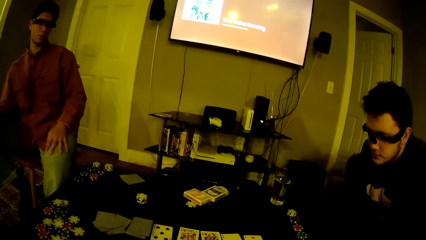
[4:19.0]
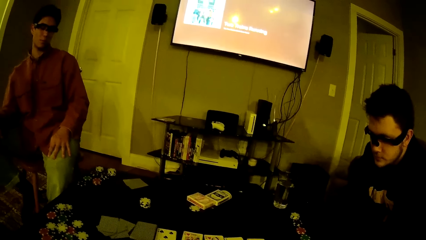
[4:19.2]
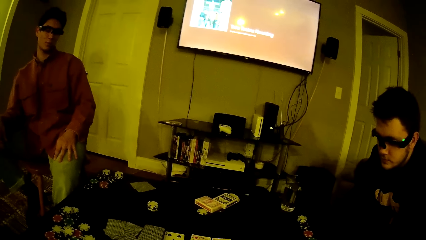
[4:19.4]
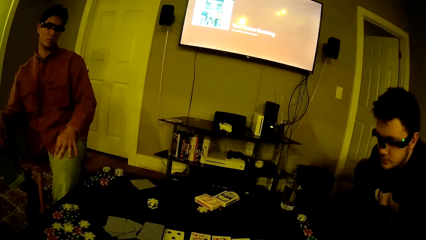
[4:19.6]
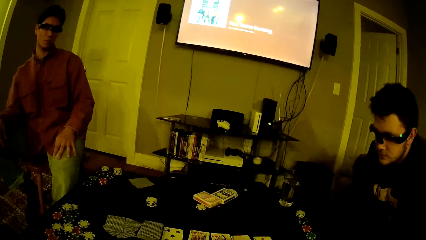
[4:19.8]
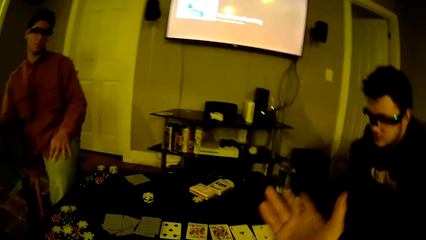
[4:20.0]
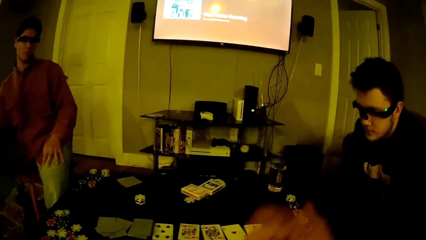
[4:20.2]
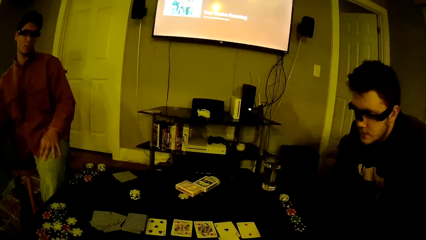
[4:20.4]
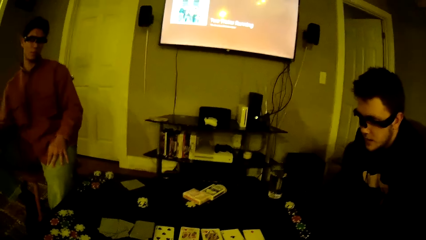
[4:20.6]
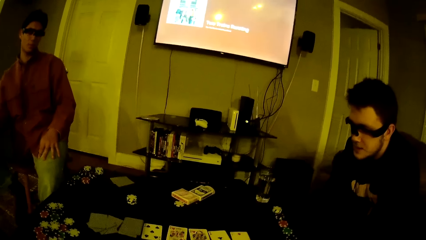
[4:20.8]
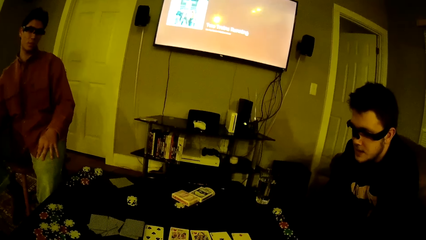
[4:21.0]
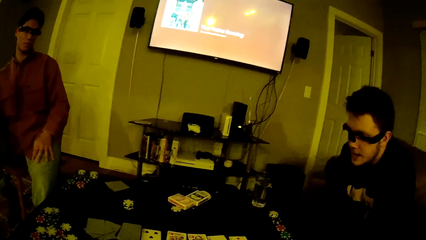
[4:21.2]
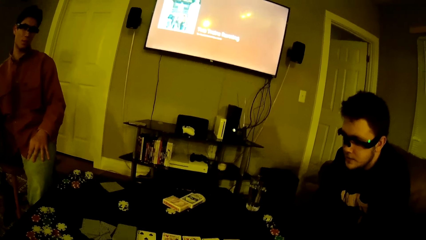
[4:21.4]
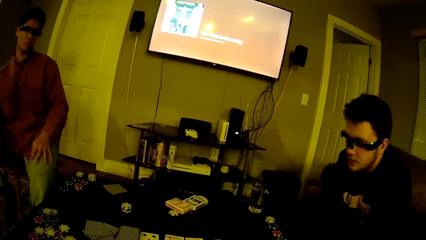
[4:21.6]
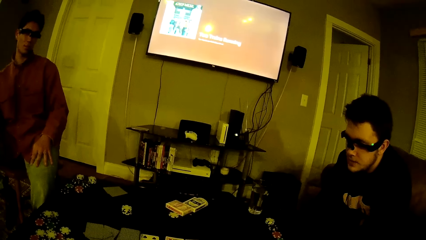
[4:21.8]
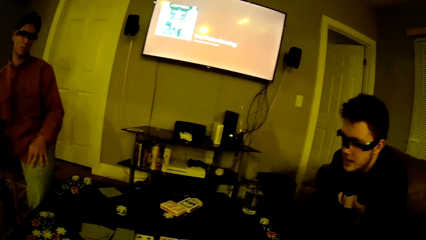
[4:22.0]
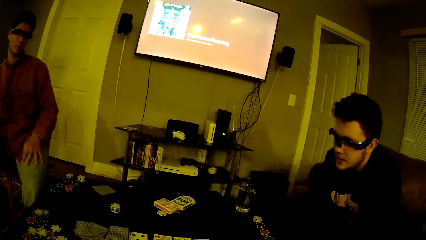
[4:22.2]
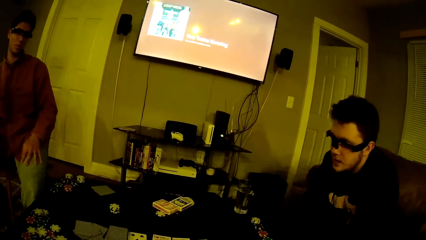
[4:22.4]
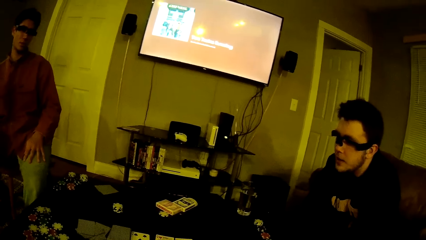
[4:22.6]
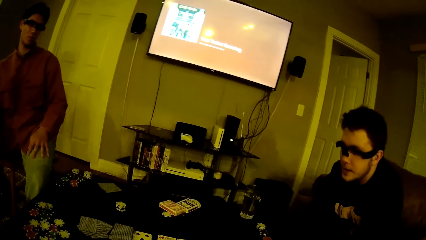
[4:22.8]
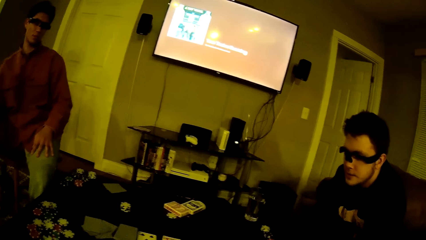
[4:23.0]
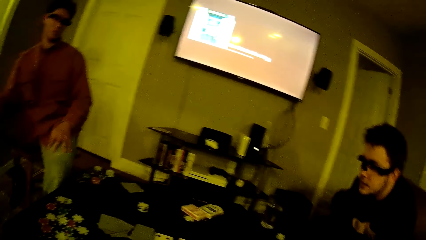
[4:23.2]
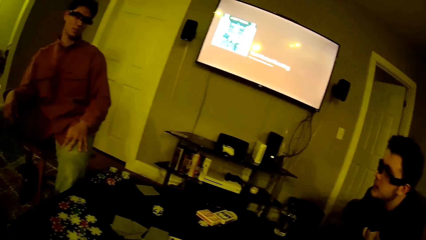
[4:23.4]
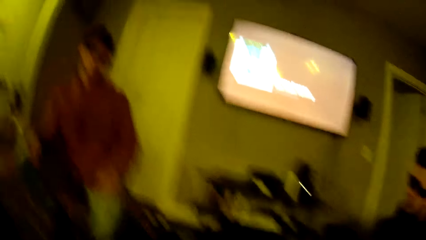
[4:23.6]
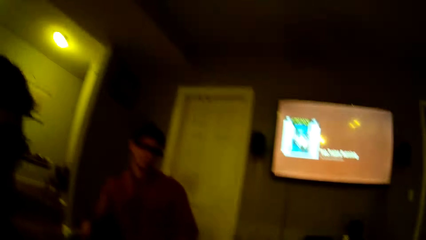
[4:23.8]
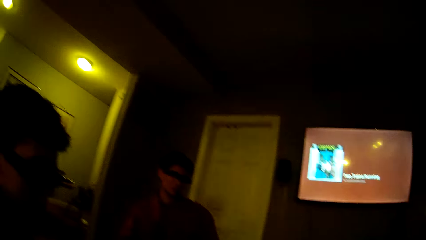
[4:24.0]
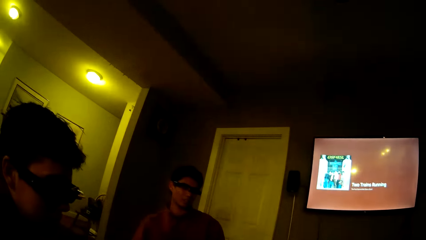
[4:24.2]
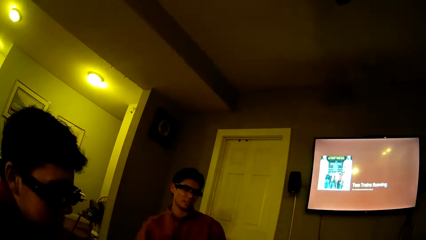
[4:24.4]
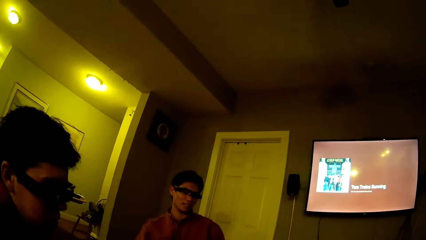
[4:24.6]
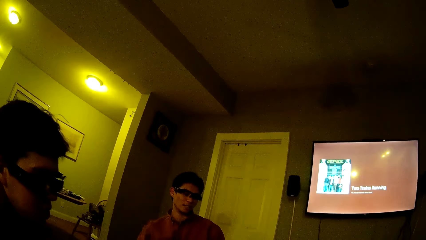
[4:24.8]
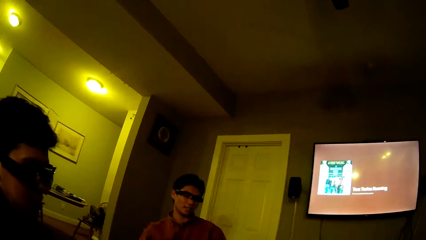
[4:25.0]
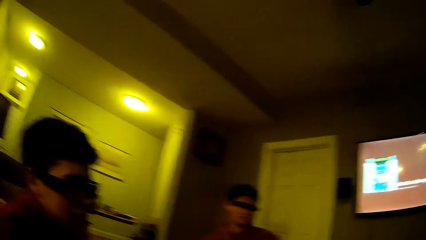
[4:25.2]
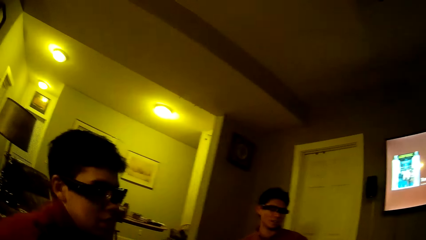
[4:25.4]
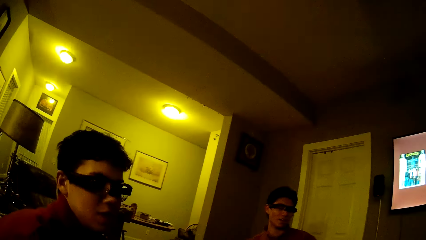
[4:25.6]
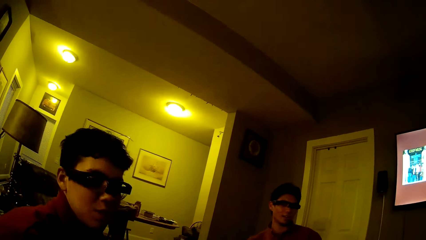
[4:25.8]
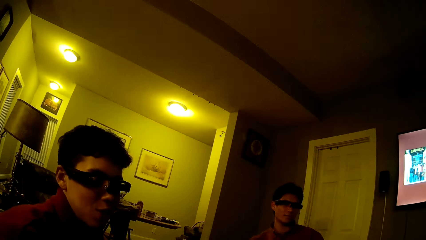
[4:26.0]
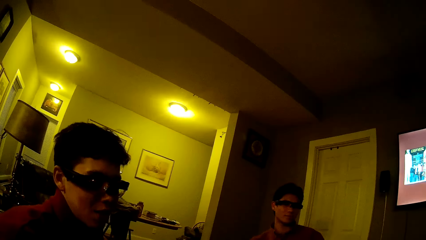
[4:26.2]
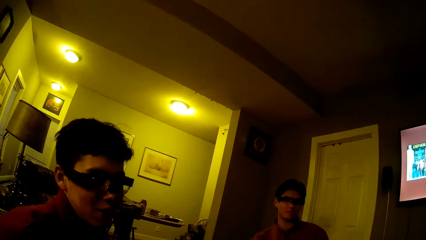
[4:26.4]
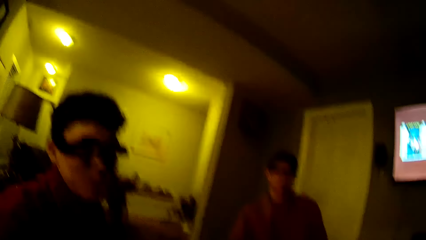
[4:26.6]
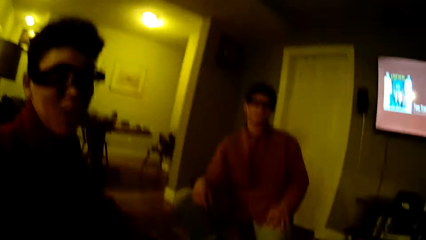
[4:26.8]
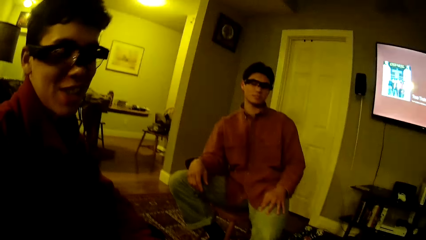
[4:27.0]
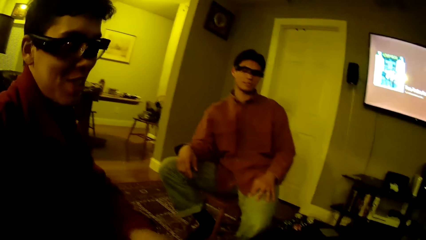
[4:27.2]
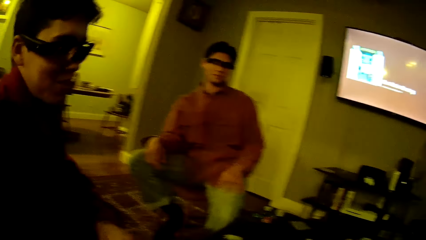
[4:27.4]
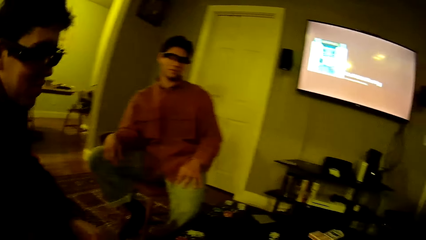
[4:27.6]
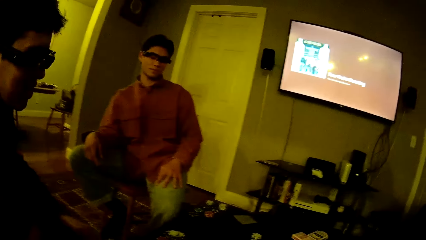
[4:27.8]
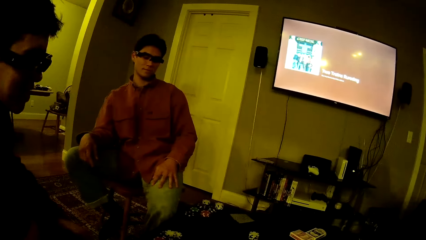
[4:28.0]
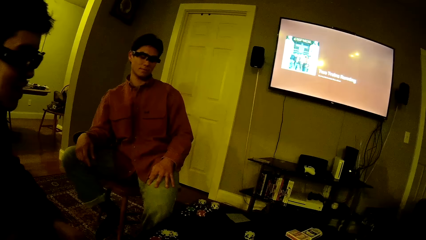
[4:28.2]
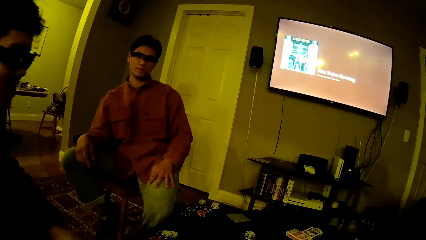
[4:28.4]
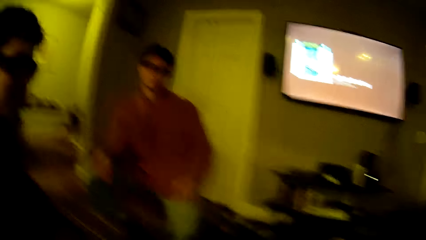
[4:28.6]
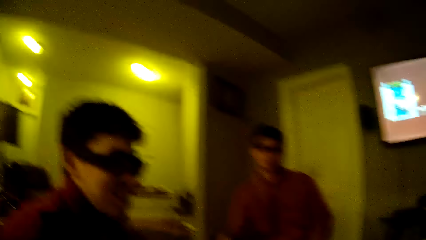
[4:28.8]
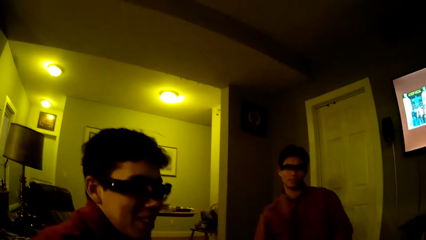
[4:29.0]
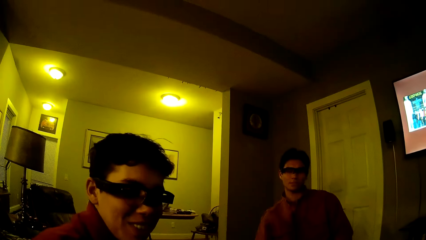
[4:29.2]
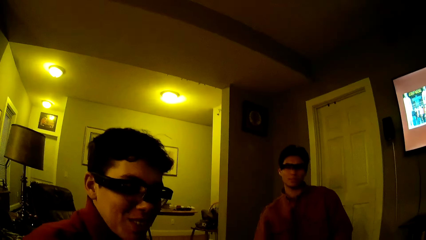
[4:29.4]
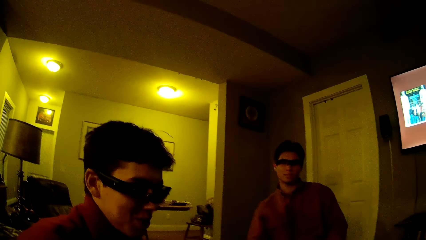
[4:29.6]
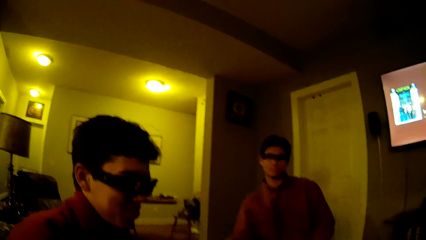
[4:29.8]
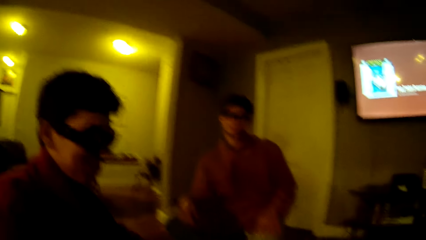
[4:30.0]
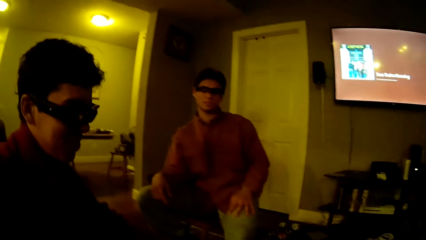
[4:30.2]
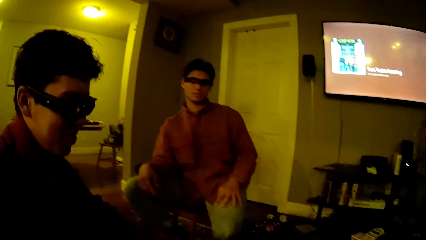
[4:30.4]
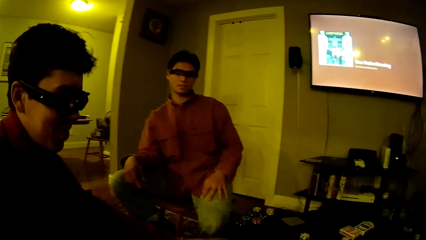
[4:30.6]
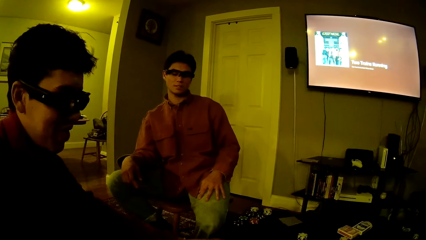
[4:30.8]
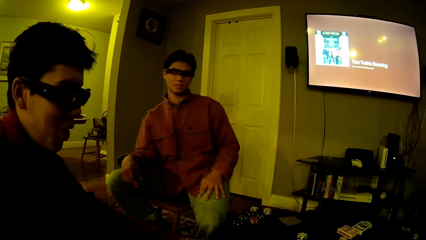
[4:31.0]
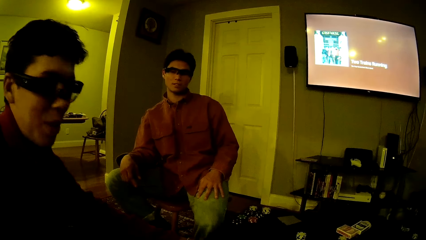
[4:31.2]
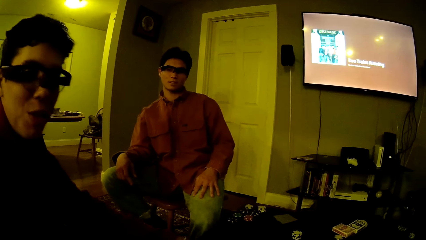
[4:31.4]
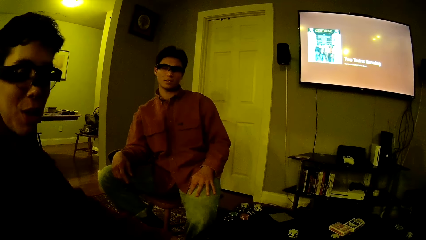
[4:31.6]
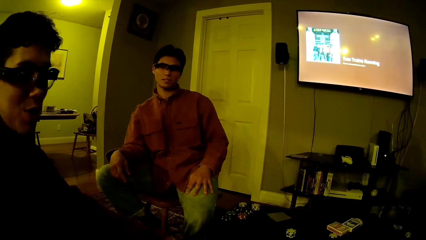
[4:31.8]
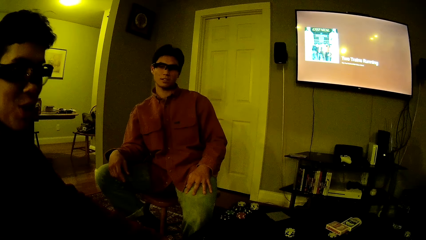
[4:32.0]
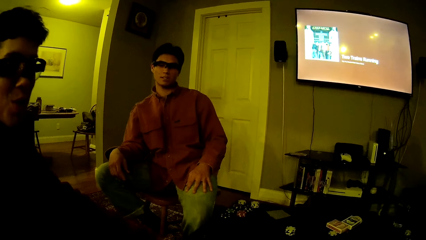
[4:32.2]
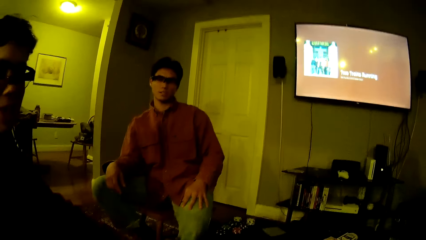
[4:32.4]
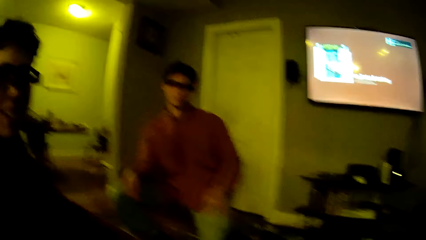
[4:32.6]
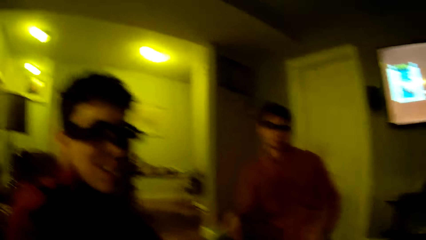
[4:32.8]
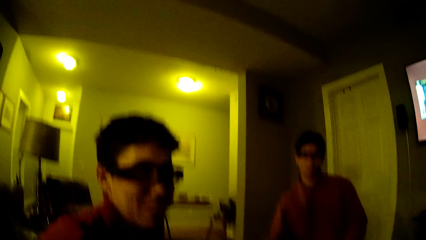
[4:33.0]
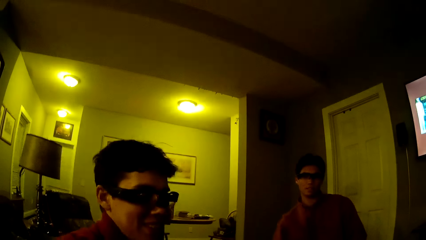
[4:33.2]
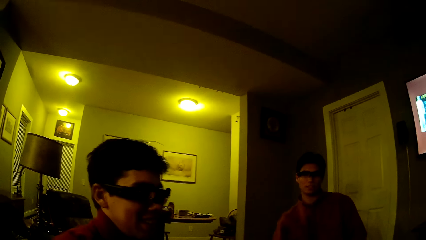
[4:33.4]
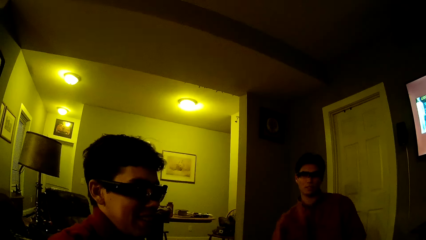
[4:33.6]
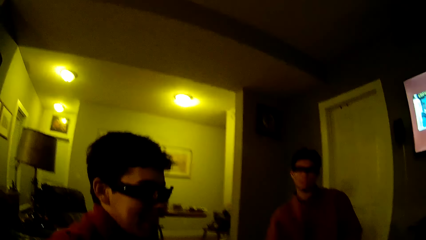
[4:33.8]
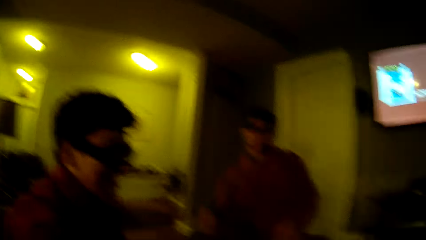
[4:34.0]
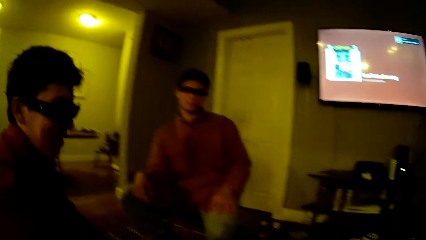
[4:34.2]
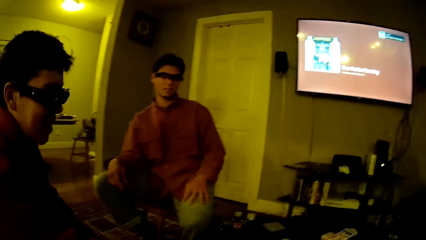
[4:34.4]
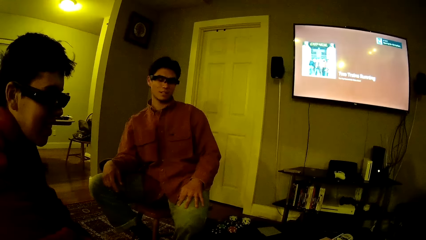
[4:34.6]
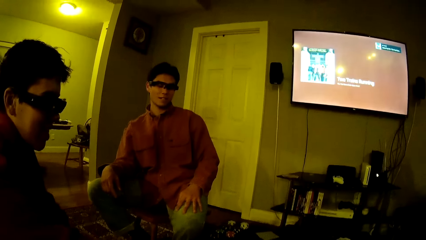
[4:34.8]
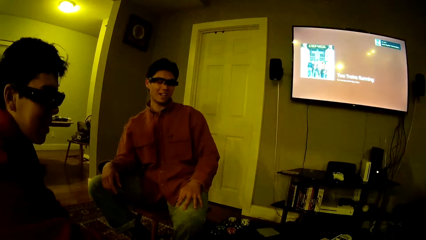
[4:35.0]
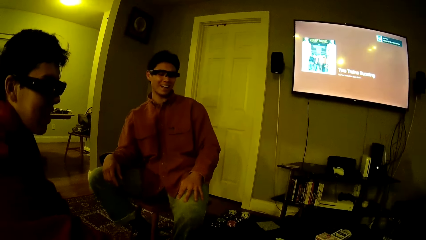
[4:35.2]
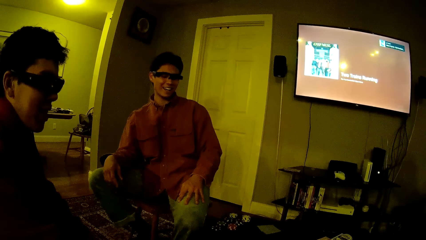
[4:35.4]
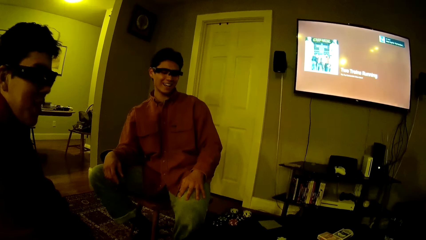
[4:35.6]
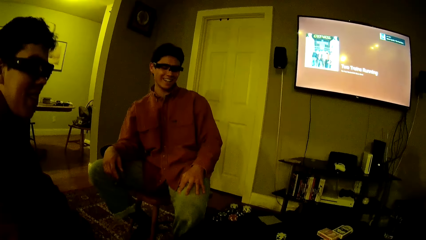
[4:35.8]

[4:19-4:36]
The camera wearer looks around. A man moves.
